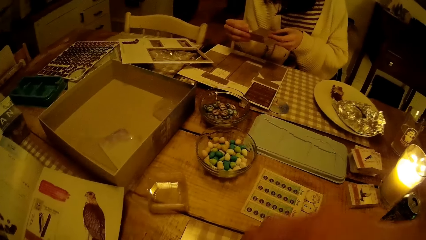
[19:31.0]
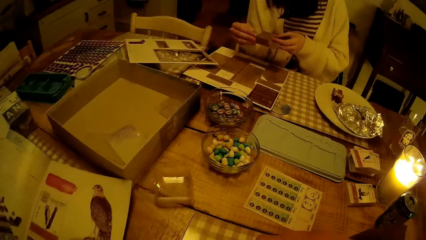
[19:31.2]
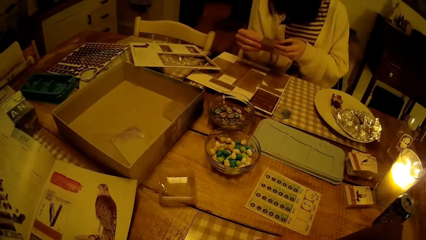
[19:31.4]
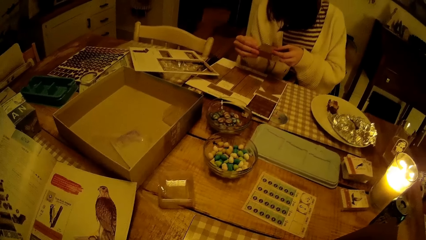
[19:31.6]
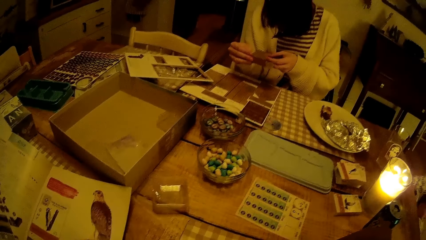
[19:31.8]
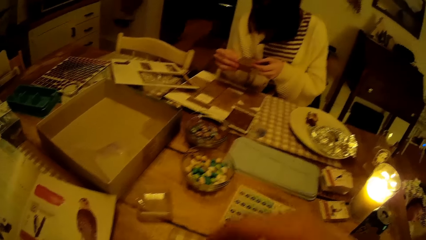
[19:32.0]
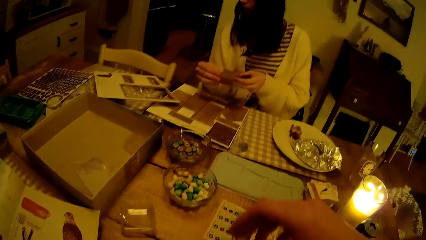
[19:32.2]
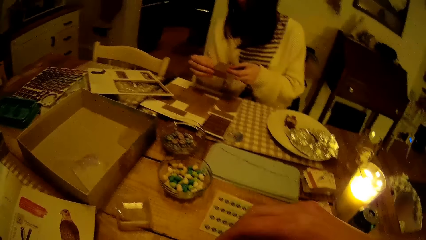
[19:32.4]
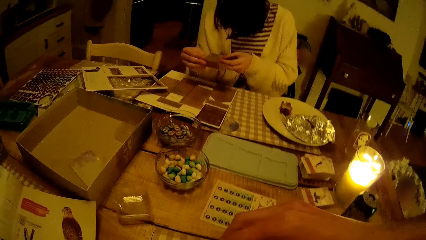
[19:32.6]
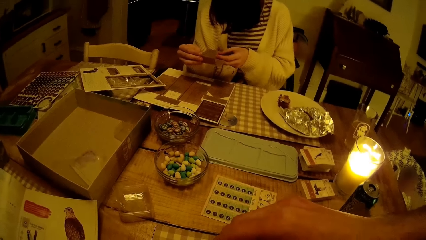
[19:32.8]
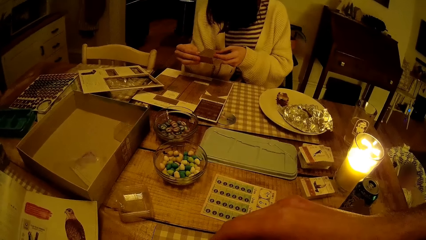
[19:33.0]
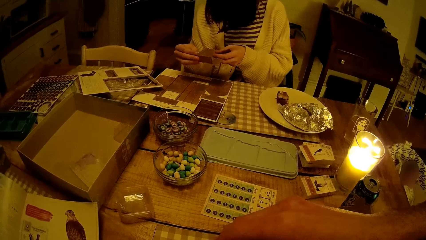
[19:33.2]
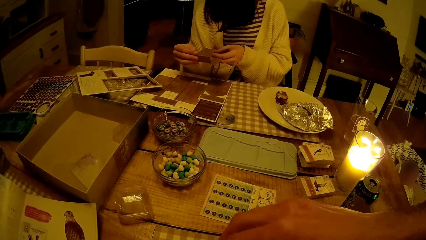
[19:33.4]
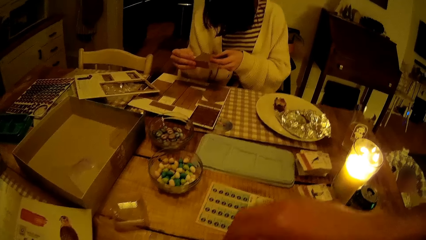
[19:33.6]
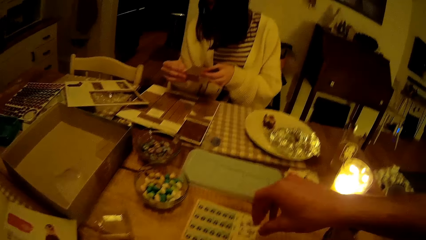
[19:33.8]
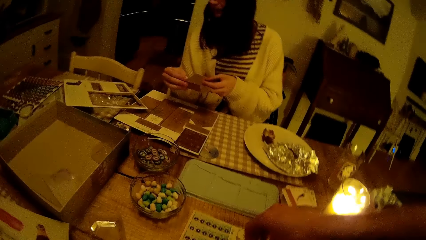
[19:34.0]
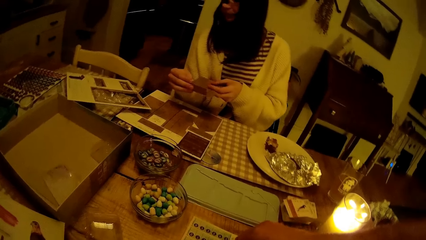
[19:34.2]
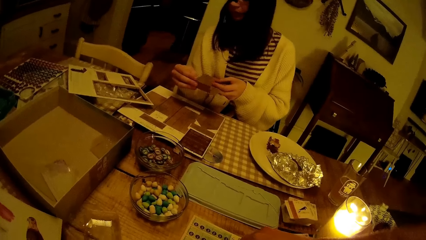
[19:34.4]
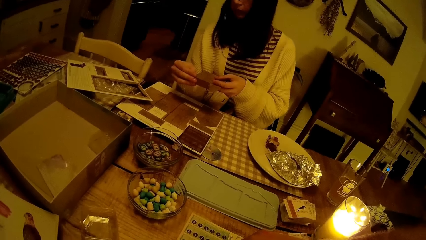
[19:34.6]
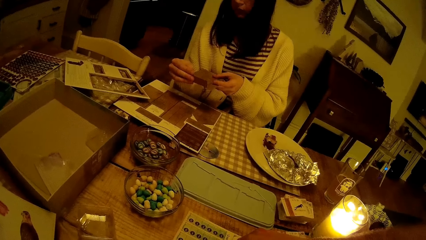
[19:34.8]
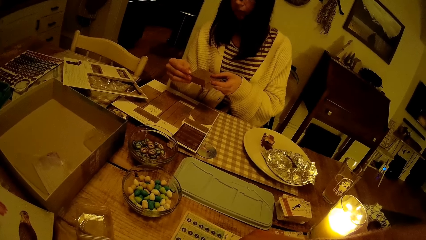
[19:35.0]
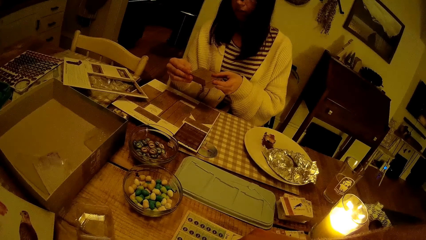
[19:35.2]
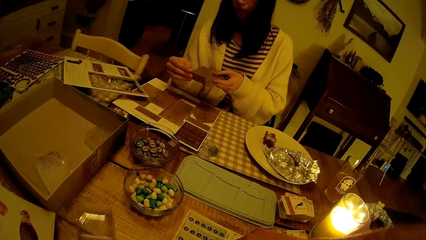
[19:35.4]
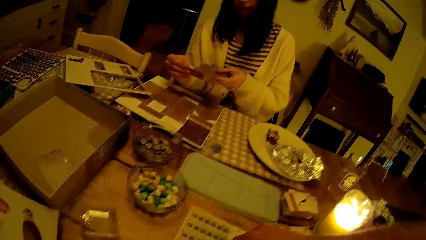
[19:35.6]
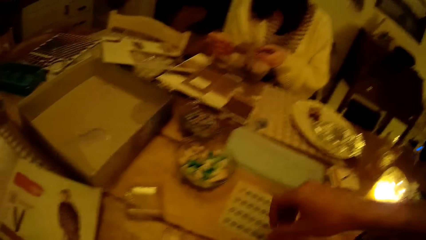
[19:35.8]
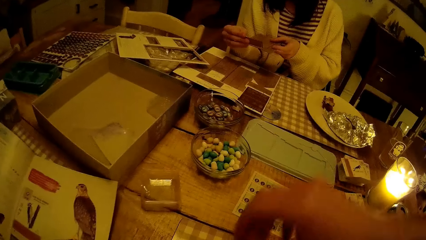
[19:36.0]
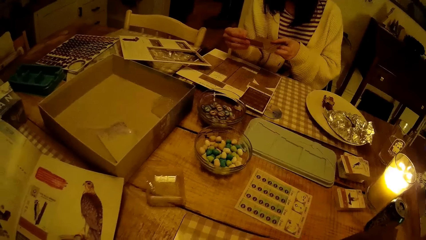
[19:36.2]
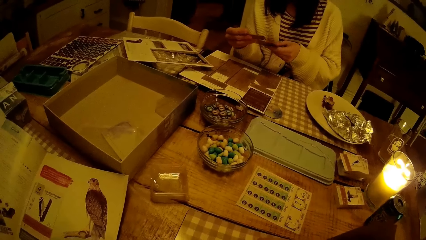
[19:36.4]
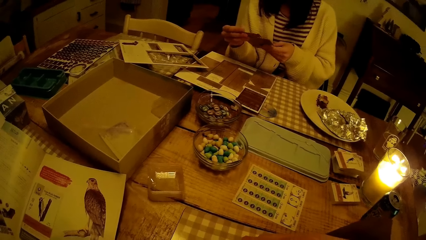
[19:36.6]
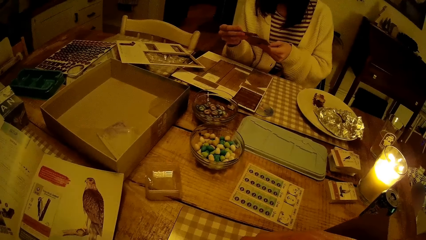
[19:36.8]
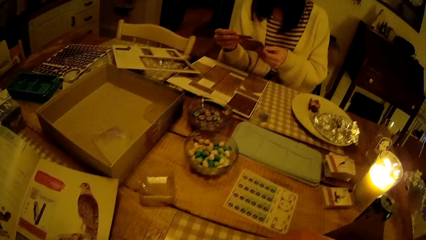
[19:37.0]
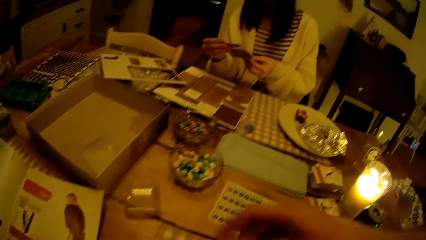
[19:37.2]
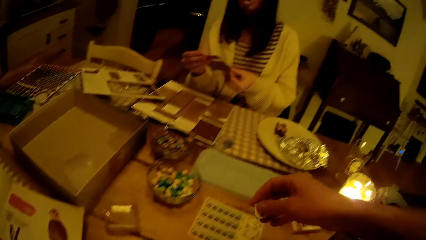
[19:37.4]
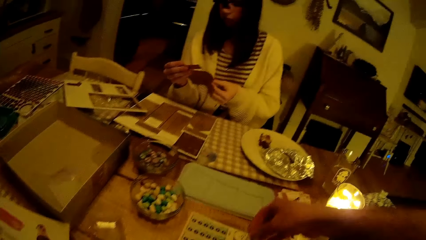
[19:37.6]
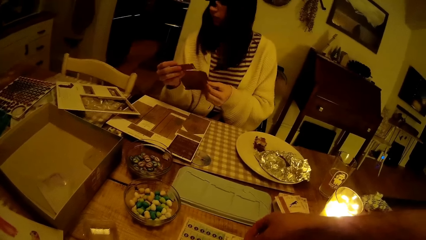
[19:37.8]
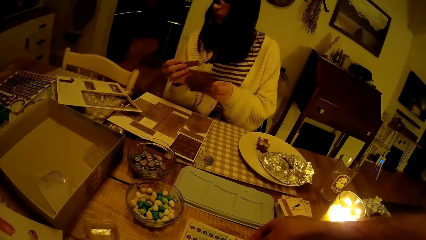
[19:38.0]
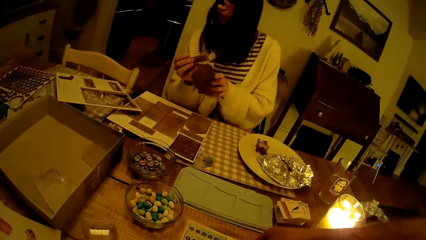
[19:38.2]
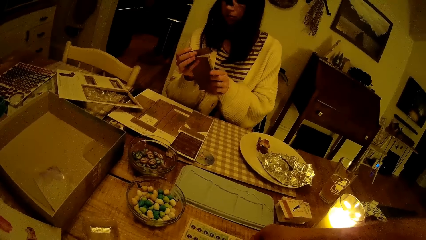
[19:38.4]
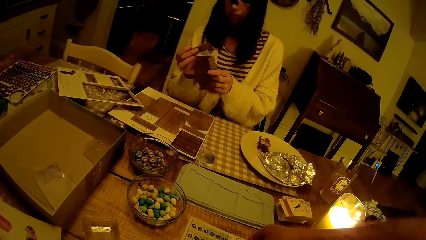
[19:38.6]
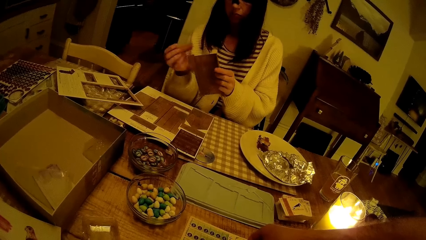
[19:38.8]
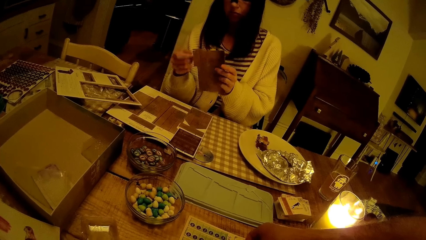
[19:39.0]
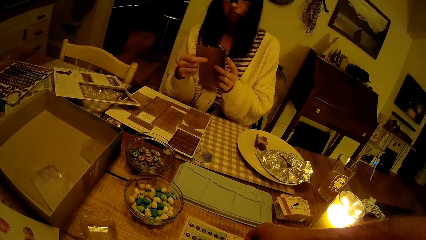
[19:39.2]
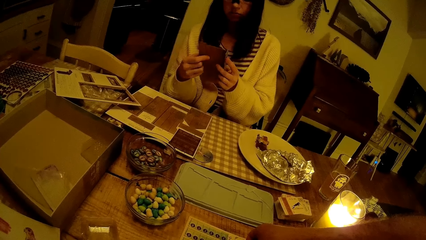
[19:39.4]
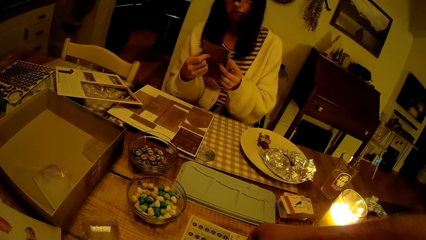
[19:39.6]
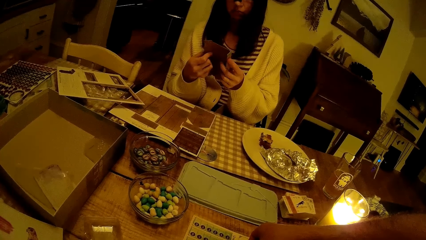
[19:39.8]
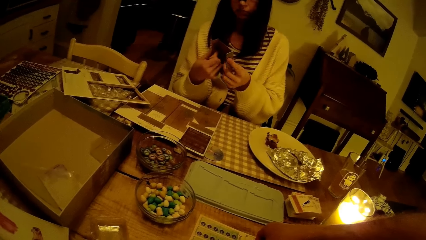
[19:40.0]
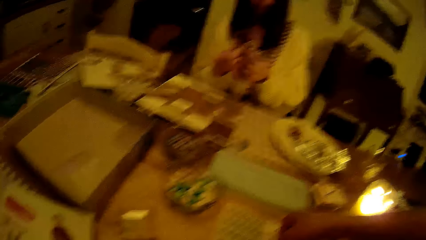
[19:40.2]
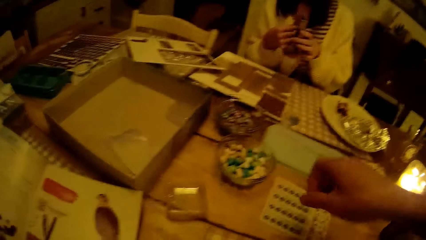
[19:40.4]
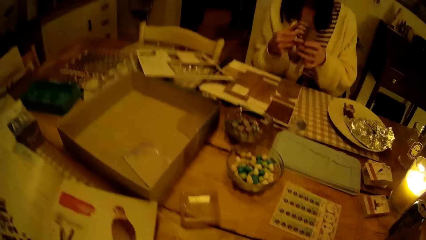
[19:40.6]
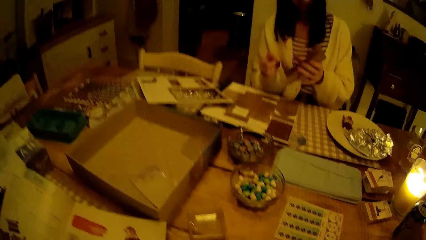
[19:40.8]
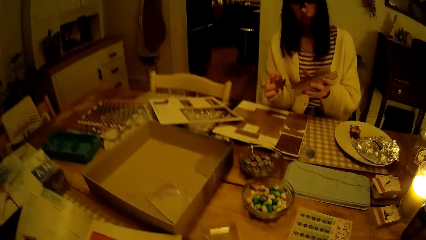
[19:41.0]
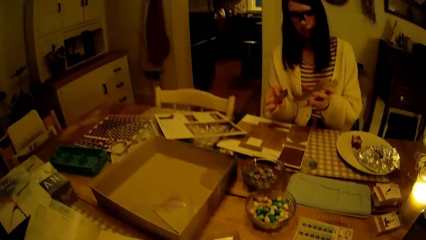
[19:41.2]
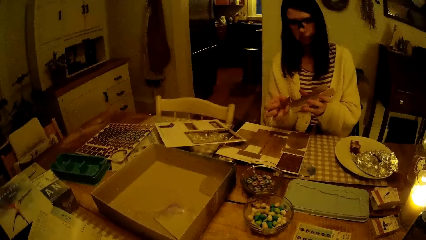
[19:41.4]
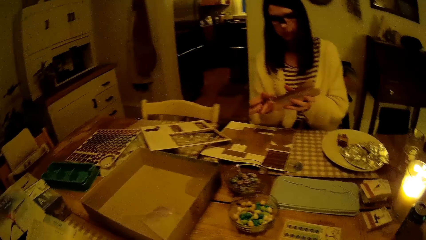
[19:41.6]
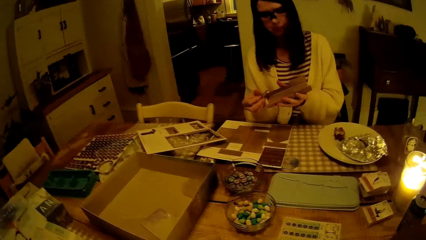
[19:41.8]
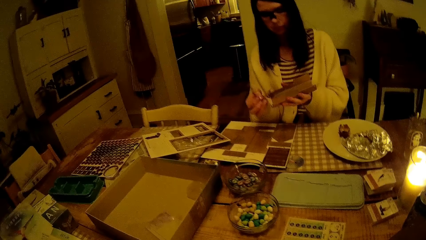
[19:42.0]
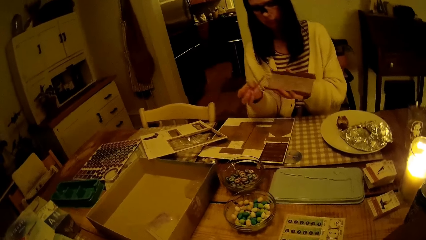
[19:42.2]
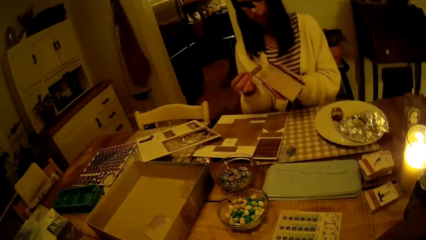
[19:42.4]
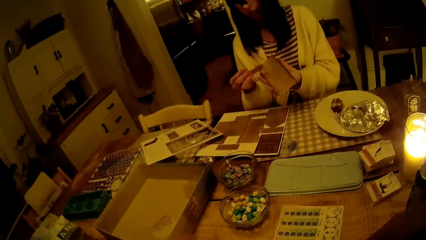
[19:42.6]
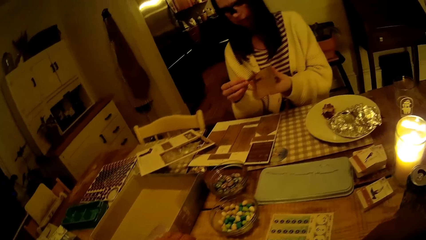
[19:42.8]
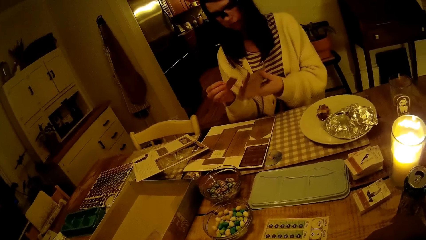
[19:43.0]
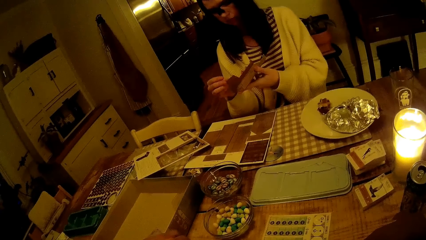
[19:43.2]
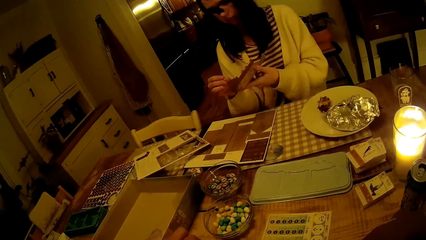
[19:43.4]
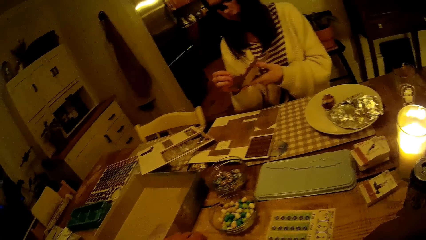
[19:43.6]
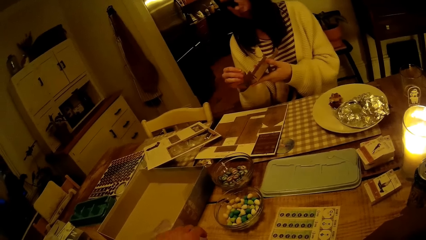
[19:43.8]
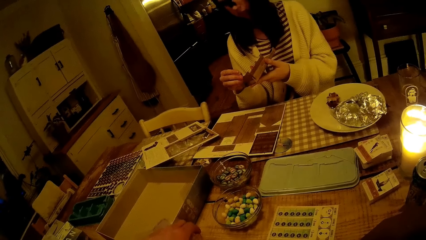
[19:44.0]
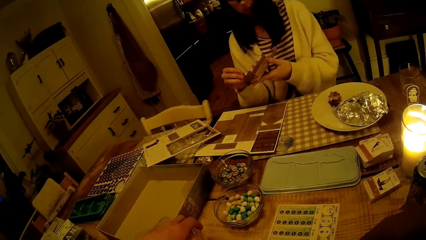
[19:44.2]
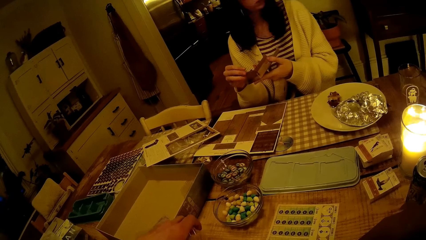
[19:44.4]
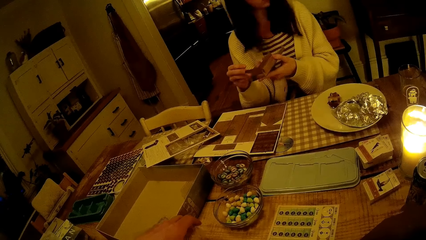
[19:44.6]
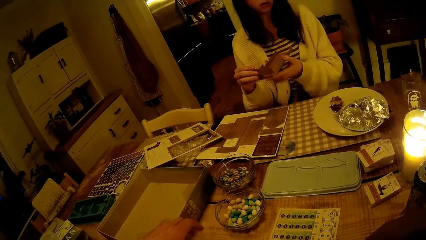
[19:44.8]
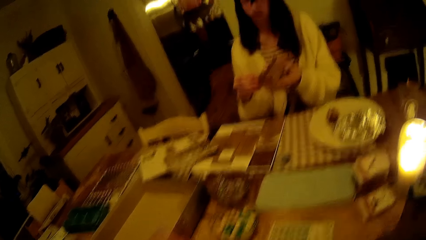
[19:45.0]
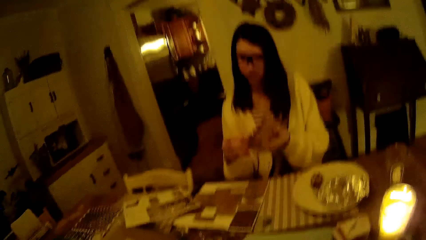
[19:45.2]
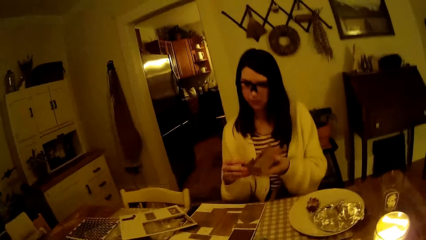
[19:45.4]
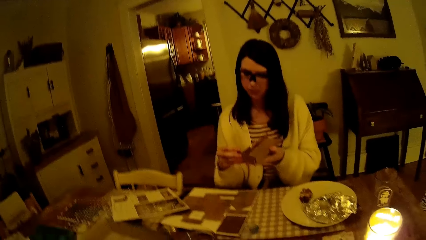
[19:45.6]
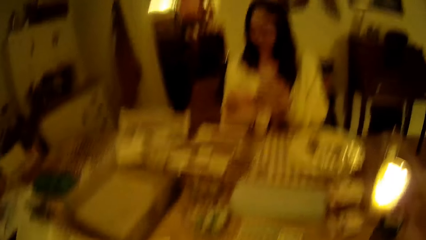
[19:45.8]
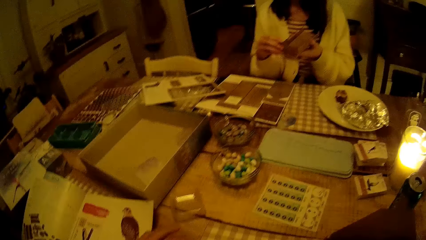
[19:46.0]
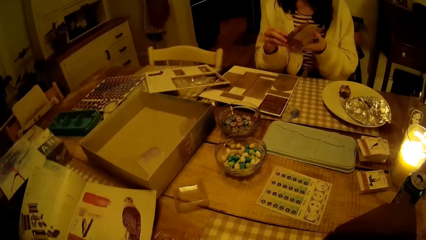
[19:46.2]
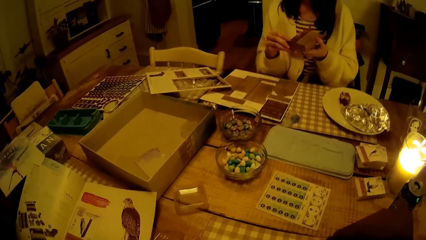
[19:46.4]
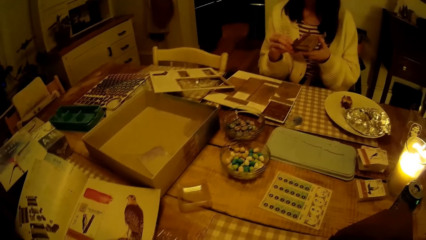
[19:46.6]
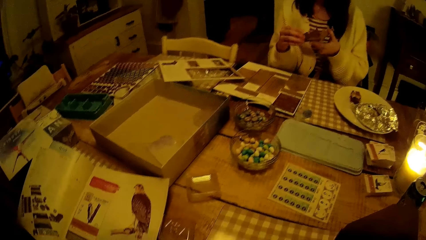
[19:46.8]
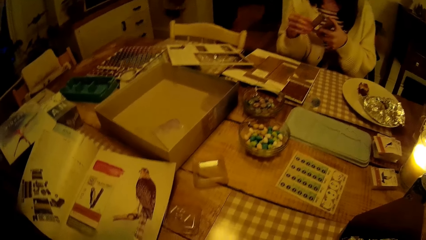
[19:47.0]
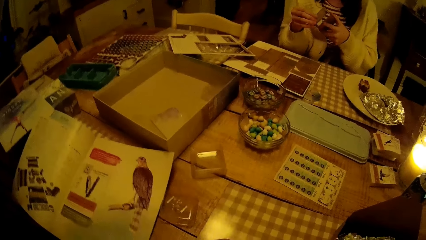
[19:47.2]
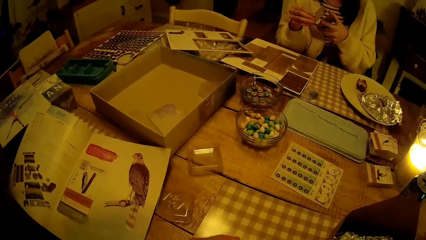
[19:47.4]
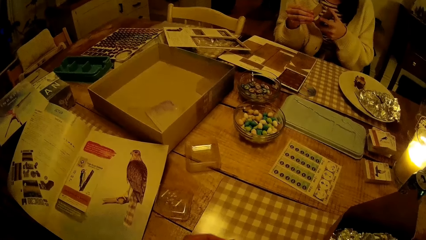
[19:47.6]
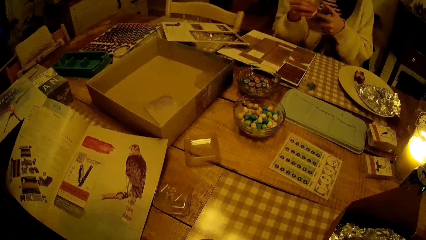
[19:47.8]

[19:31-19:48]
The camera wearer removes the hand from the table. They place something on the table. They look around.
